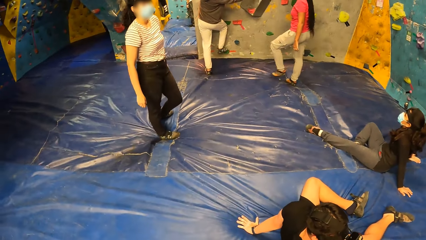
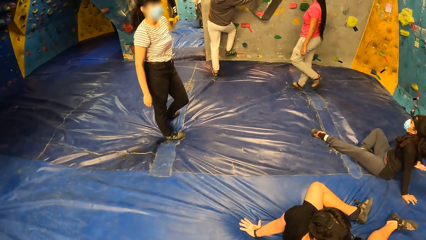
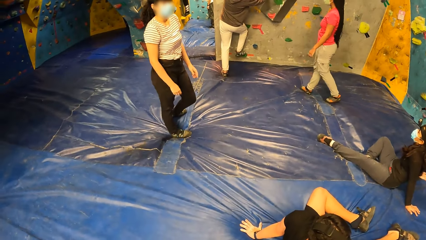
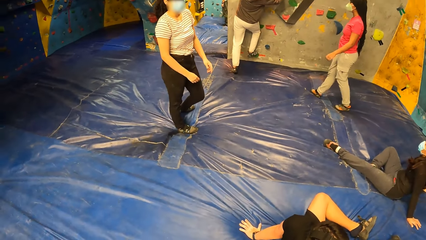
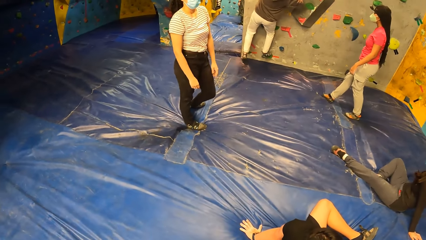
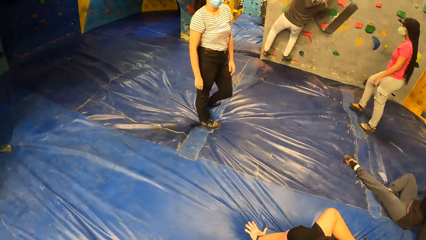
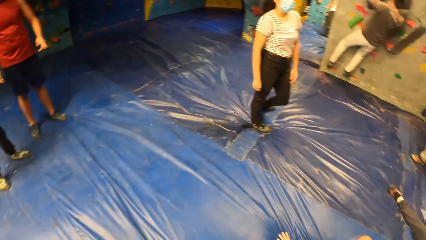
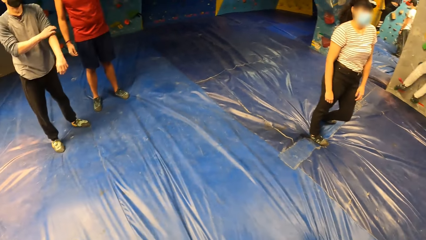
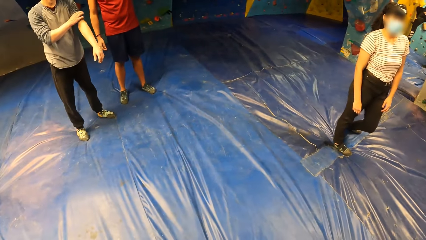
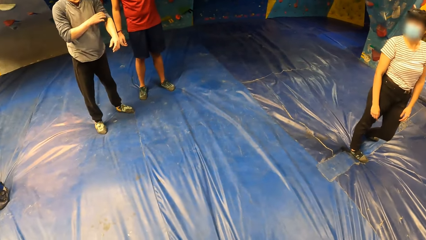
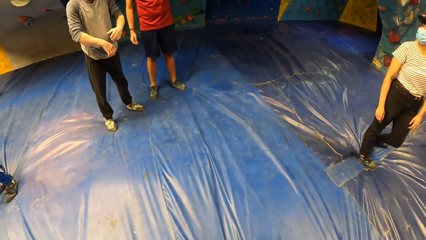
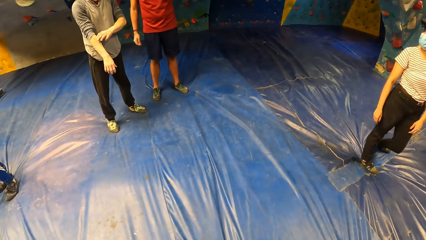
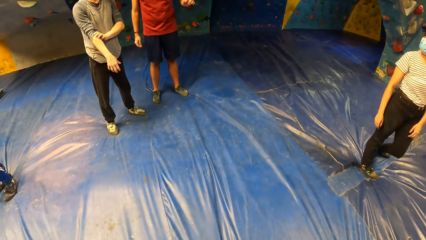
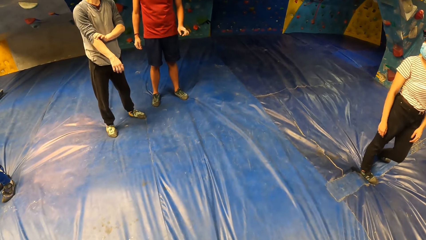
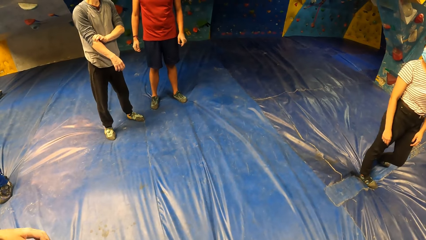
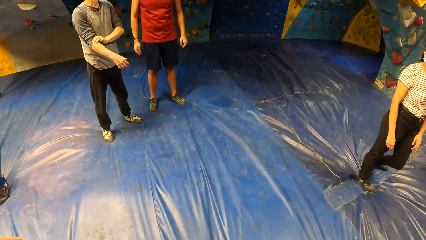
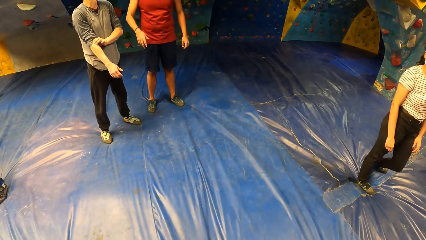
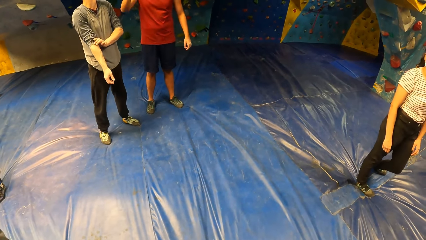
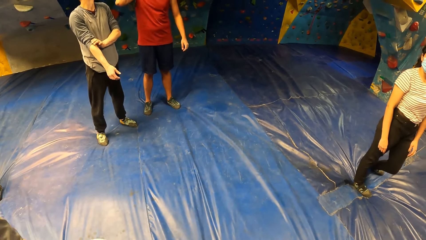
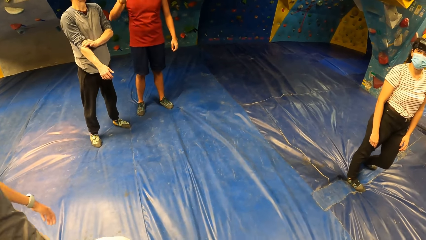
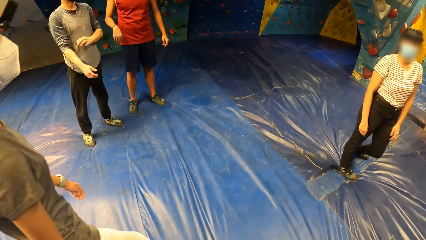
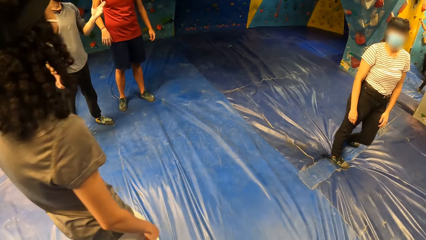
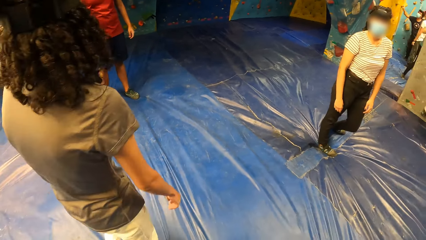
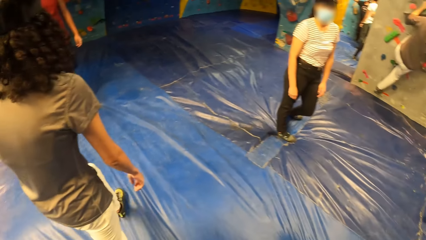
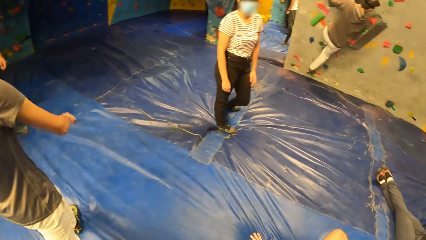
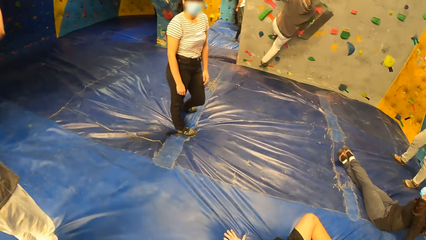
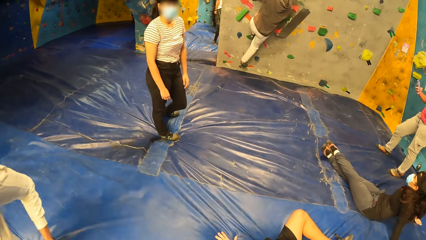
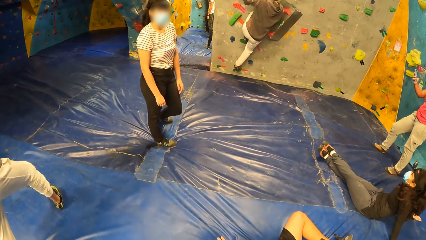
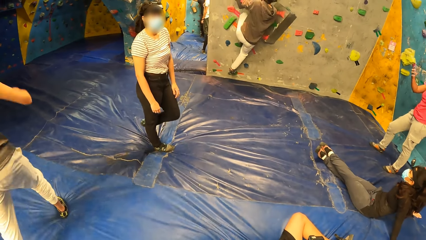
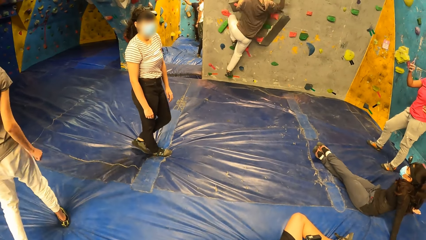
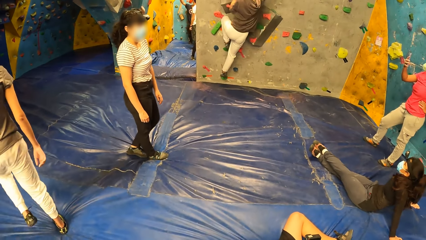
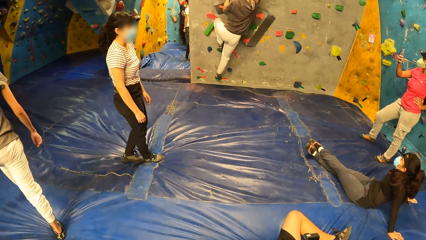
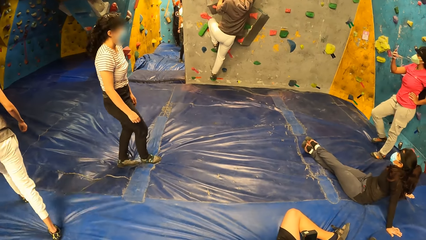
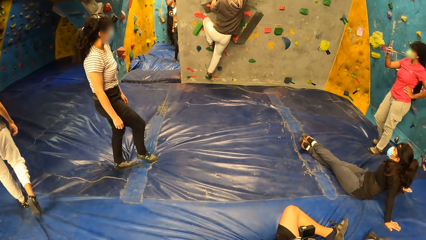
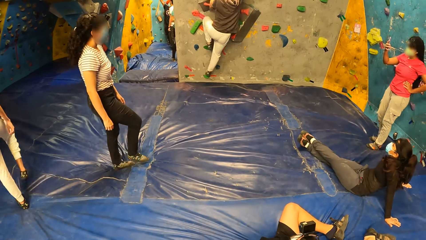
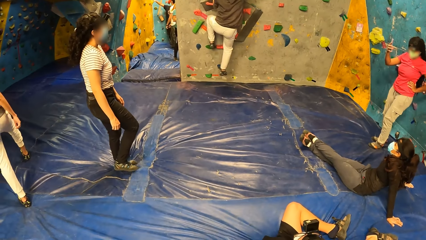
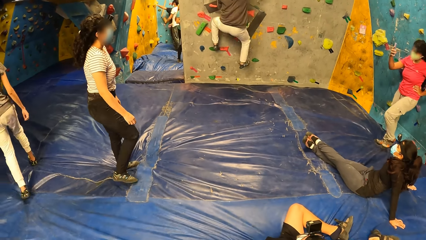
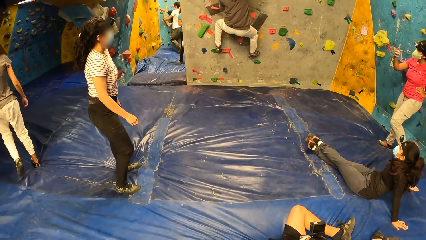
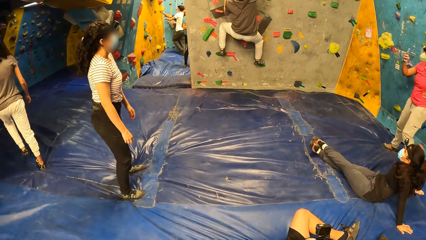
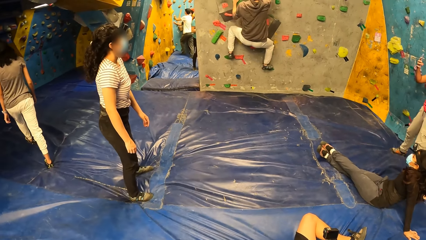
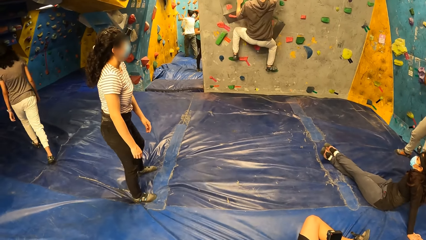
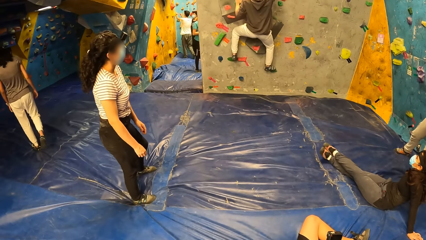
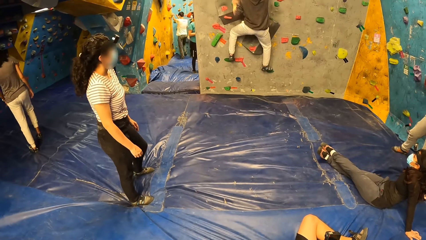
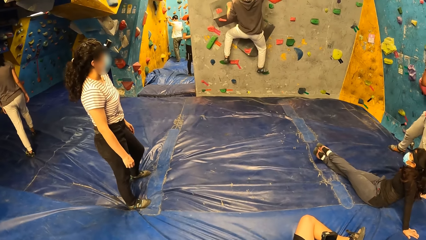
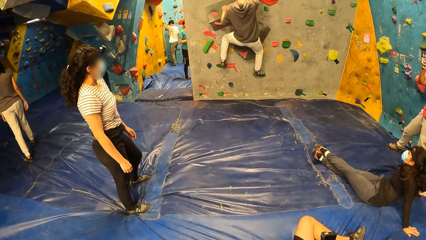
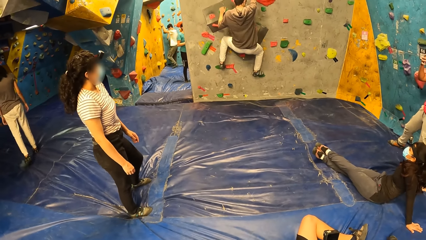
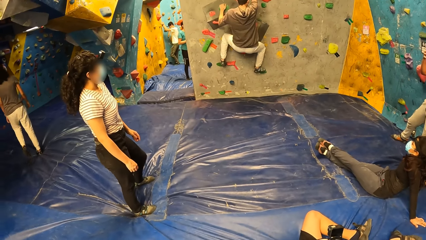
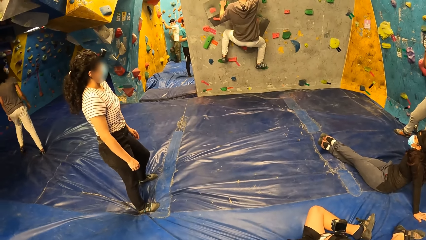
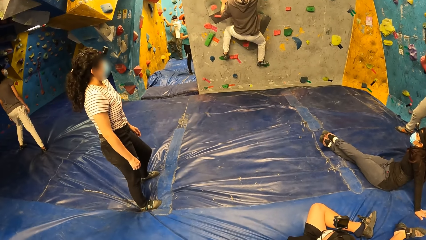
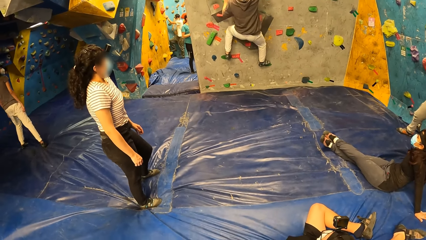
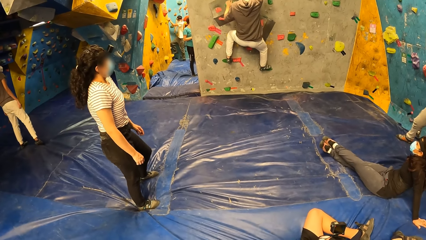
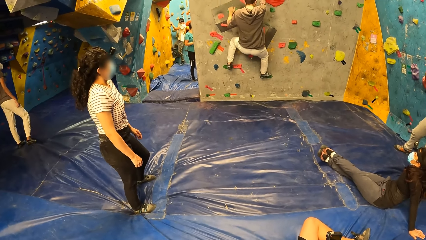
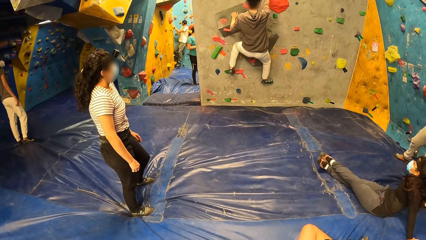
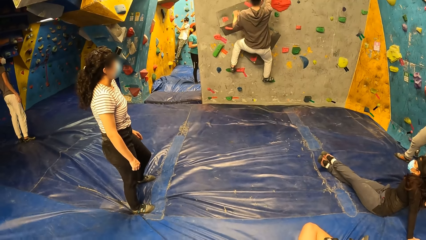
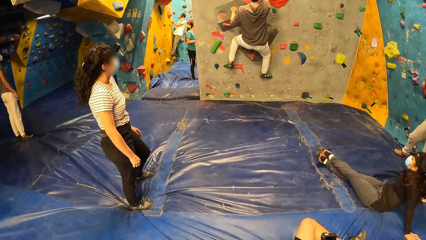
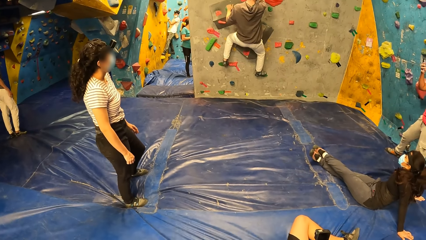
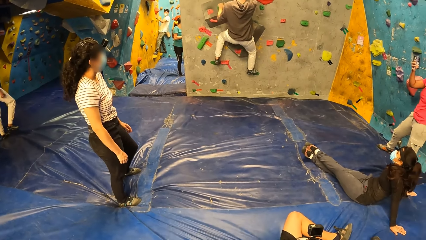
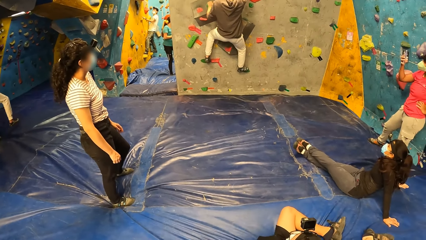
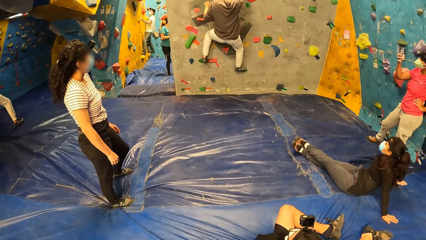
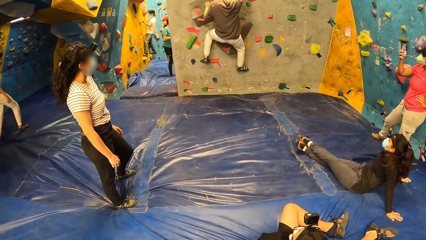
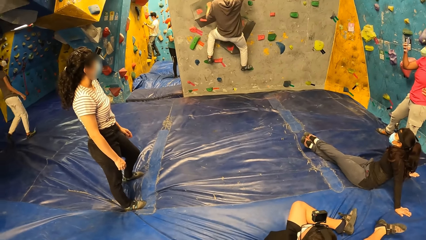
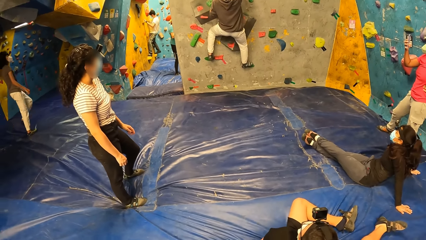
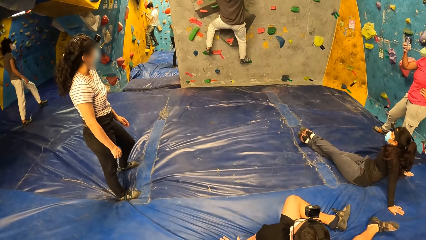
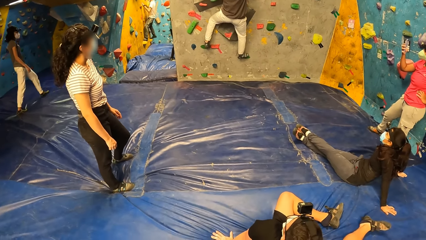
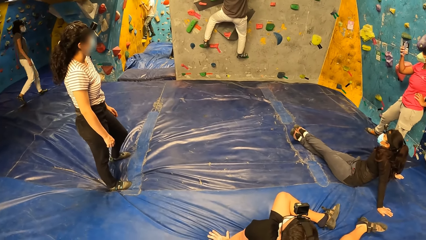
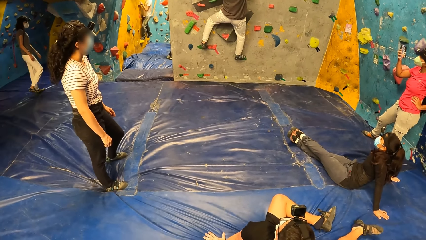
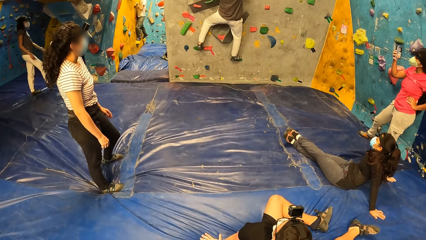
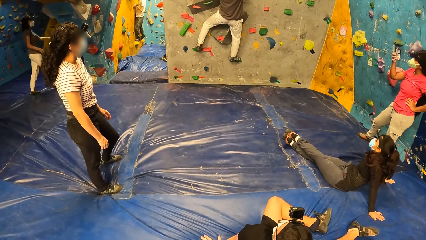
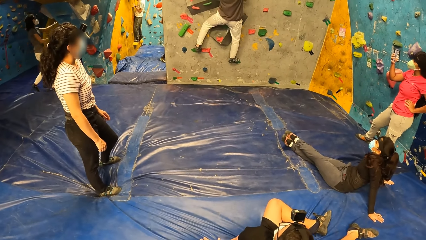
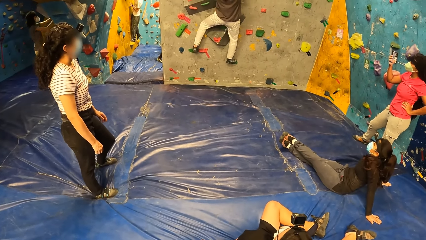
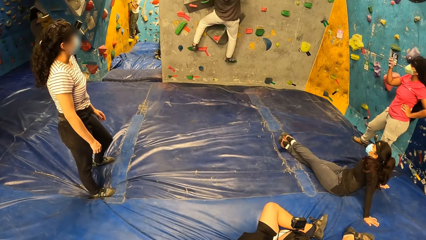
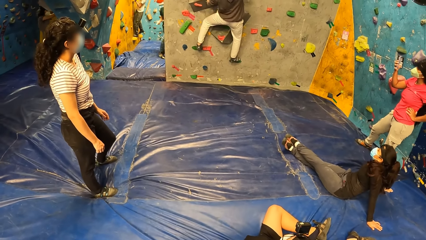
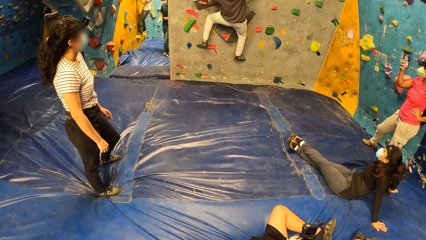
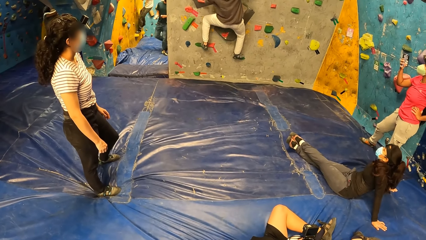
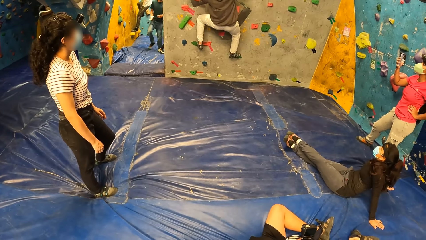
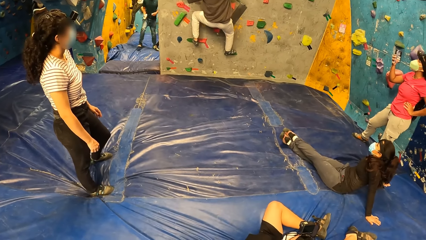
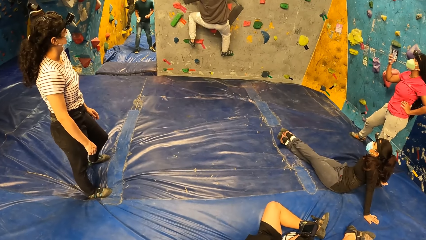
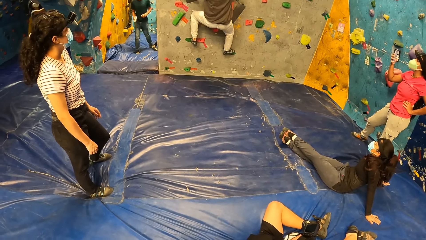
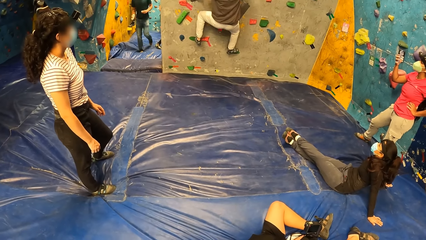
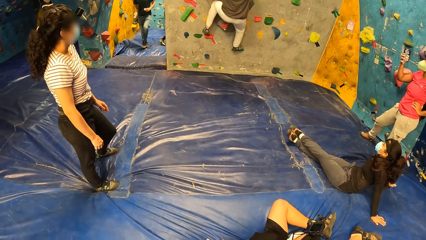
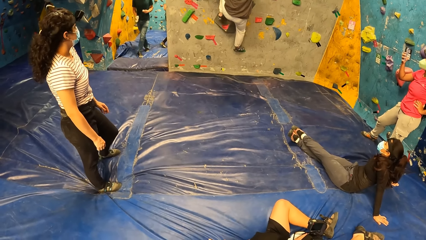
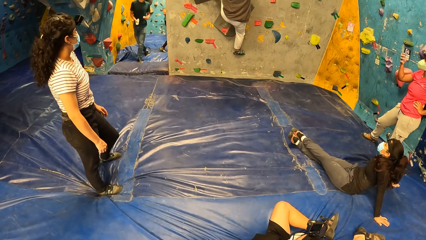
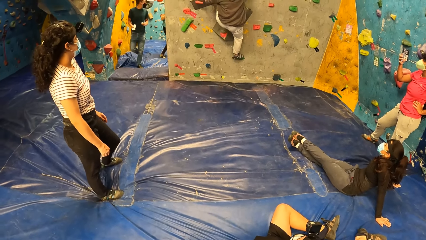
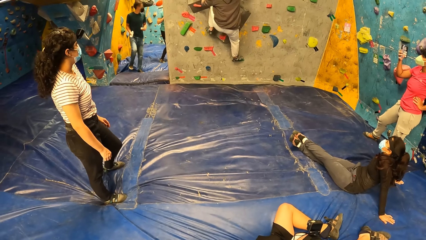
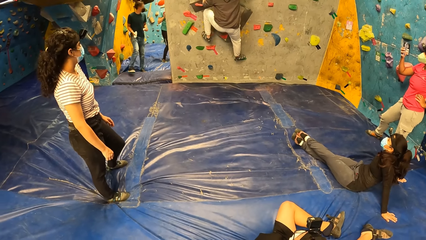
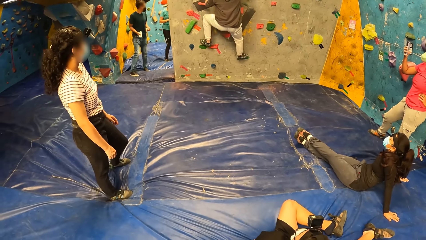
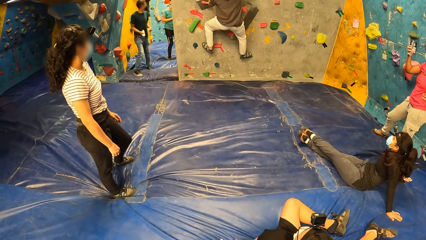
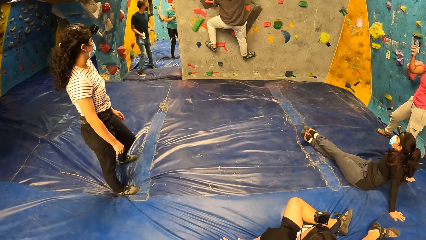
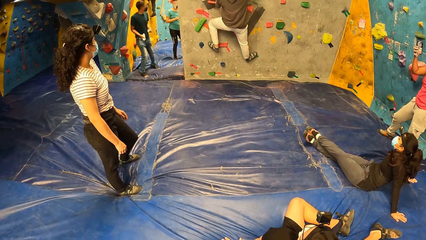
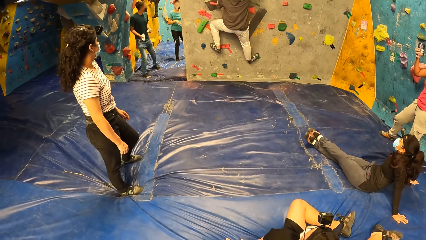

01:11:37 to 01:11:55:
The man climbs the wall with the hand hold in both hands.
